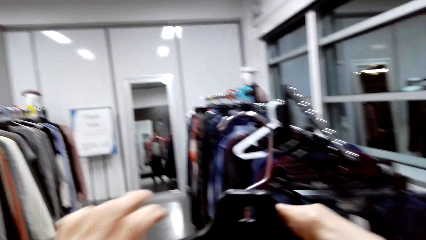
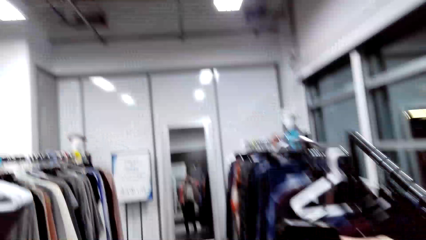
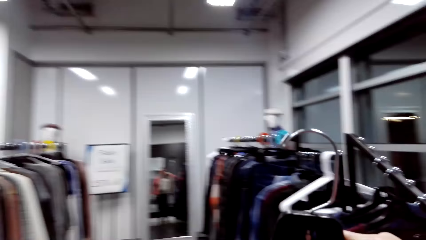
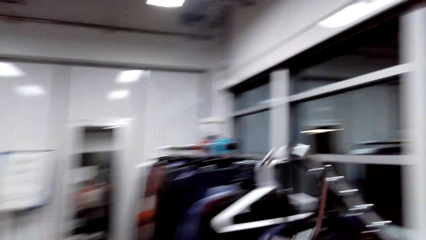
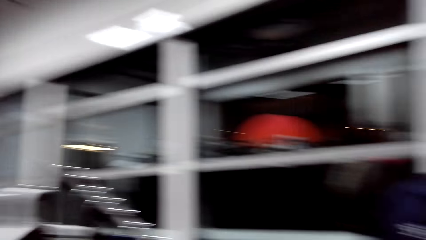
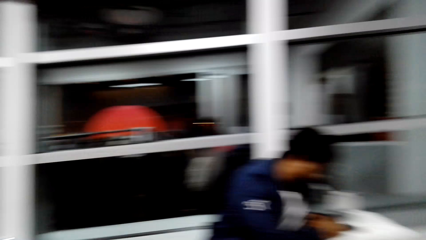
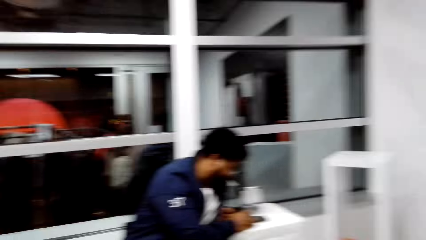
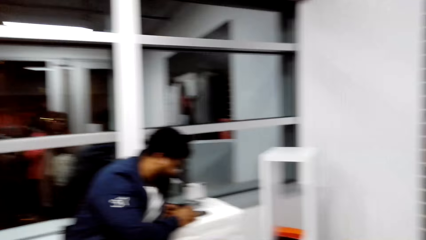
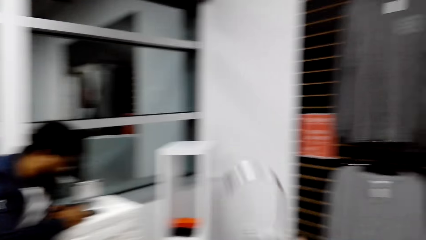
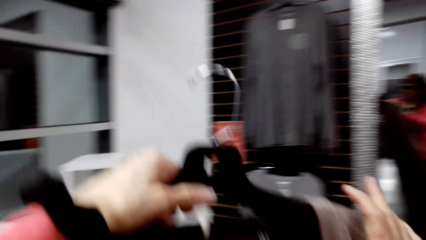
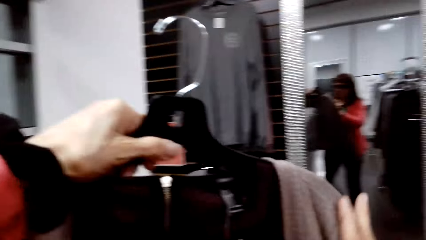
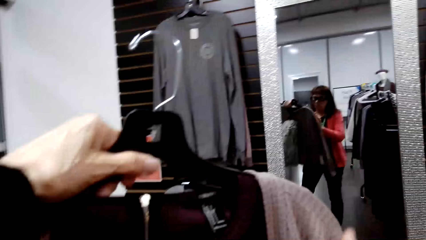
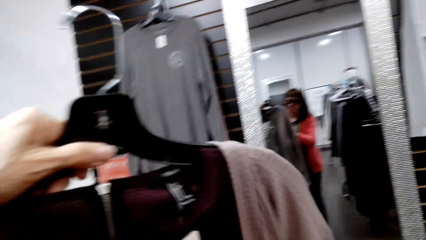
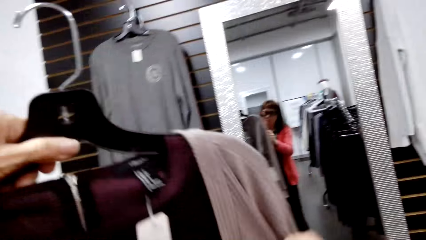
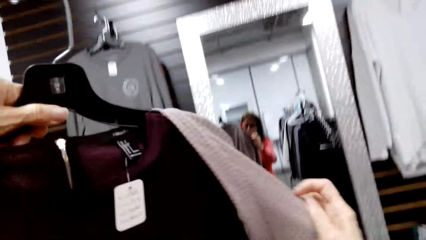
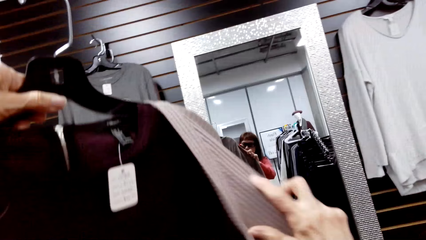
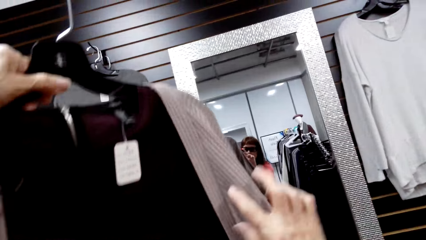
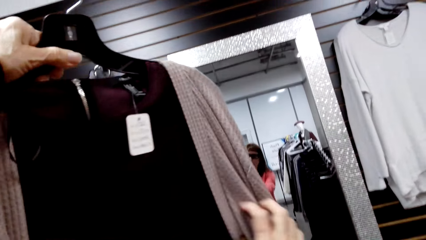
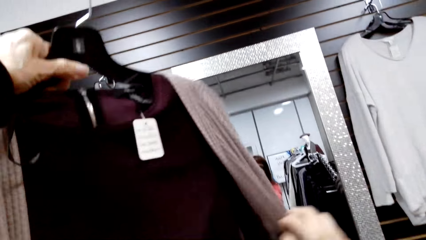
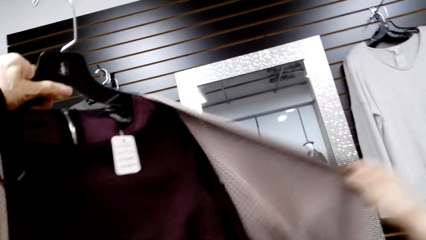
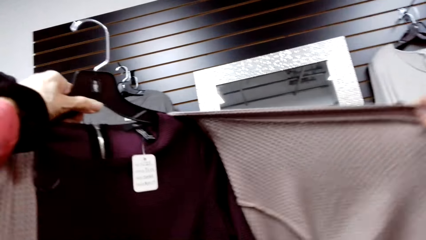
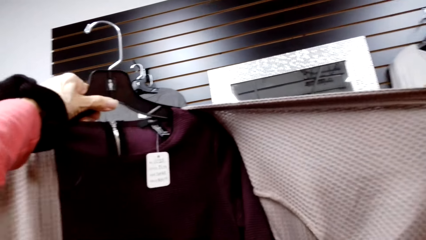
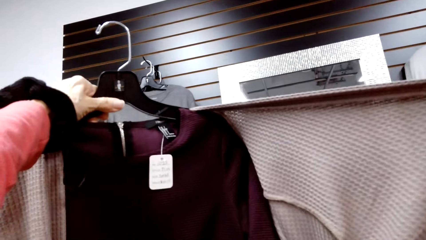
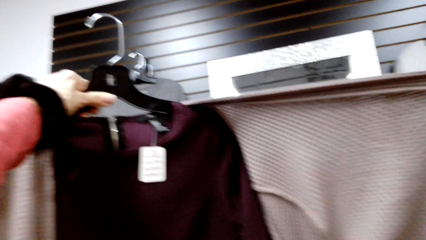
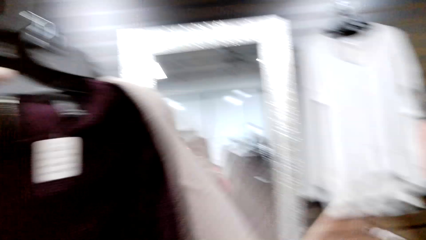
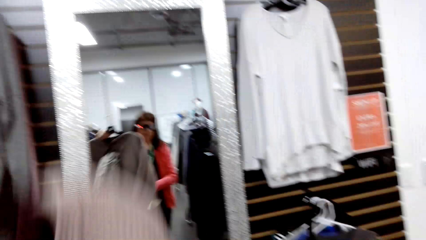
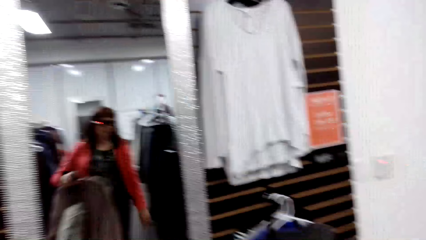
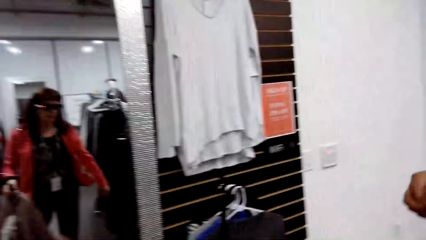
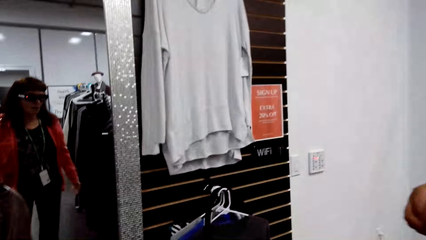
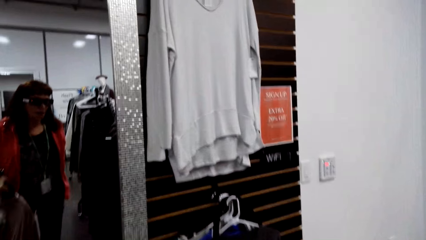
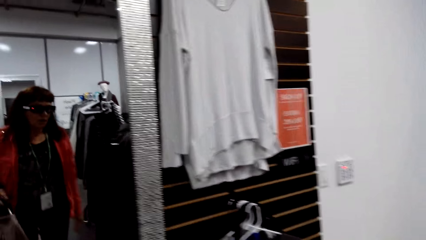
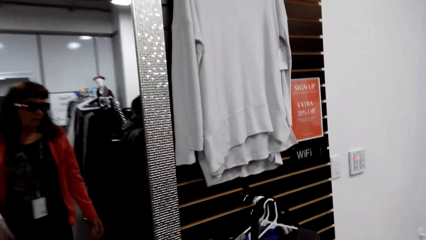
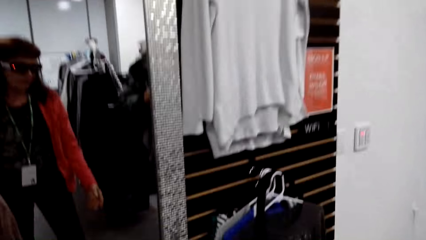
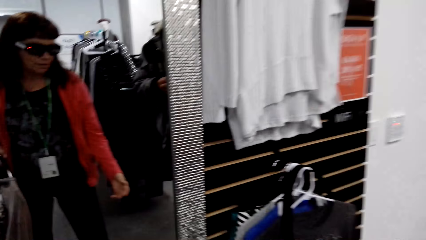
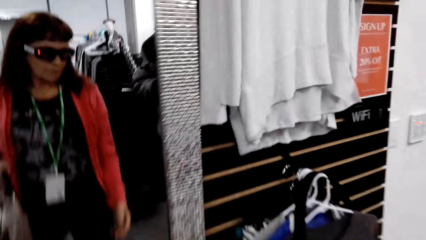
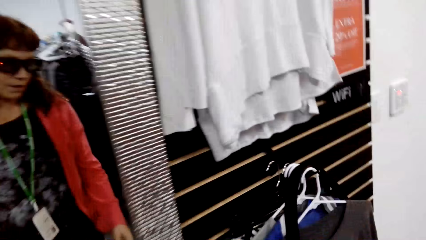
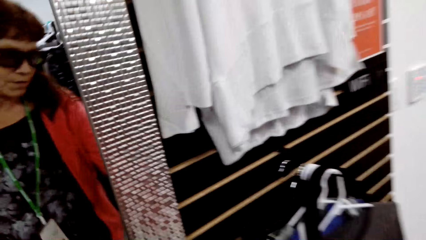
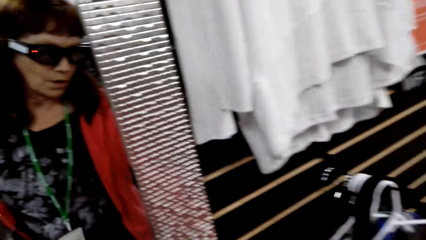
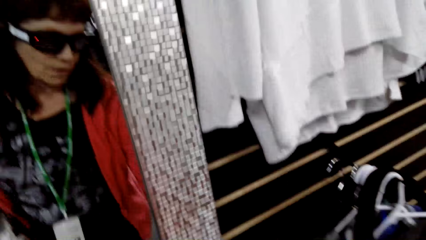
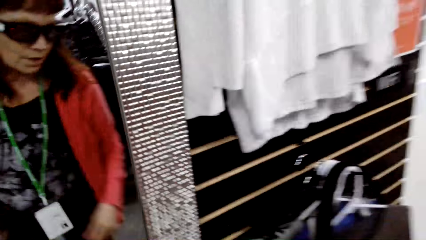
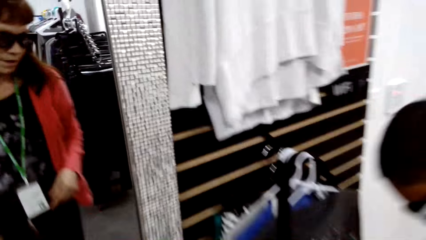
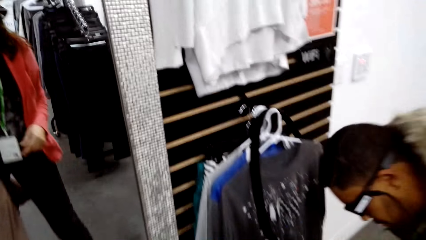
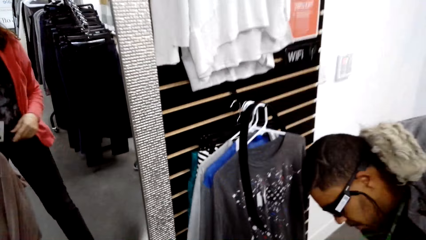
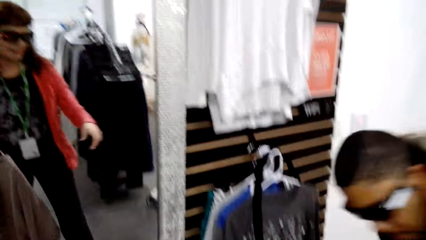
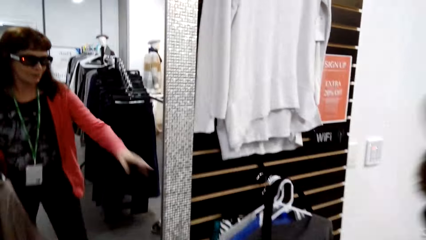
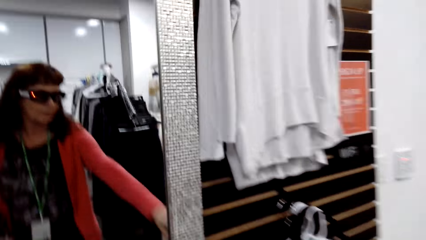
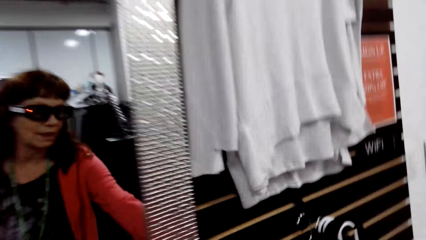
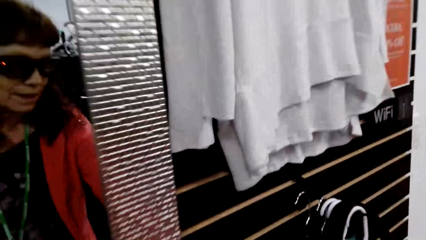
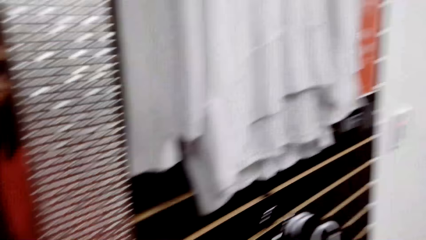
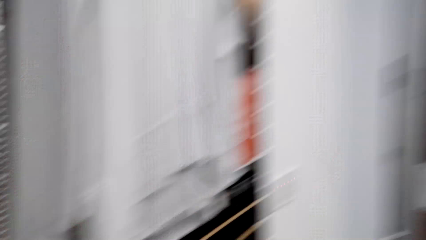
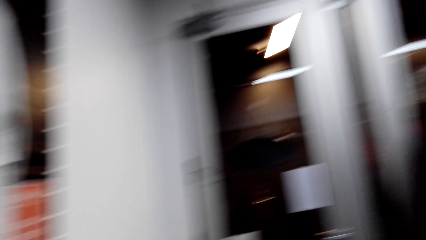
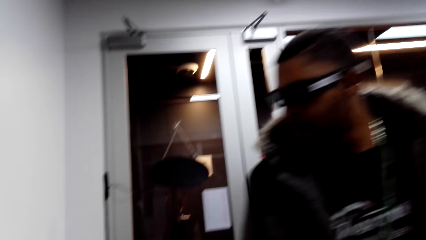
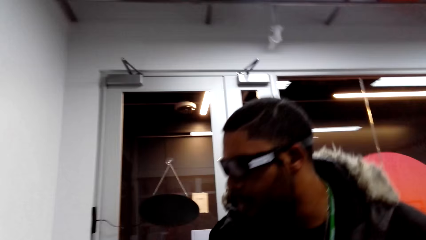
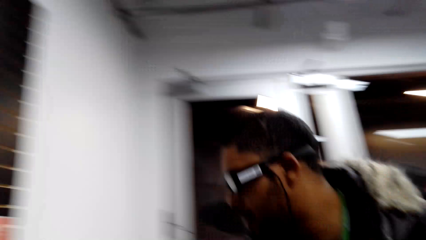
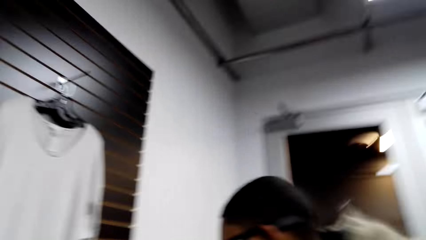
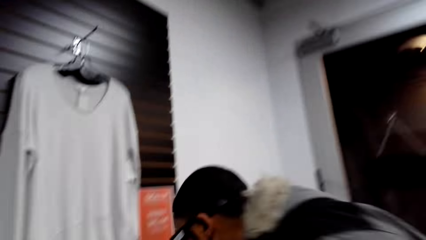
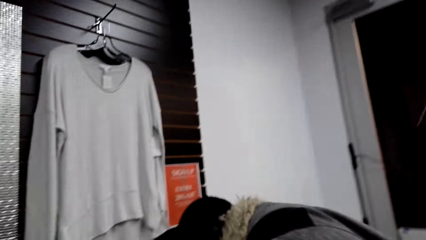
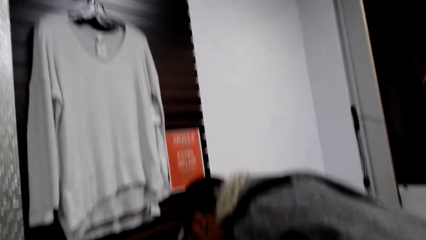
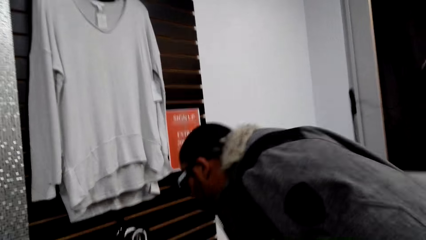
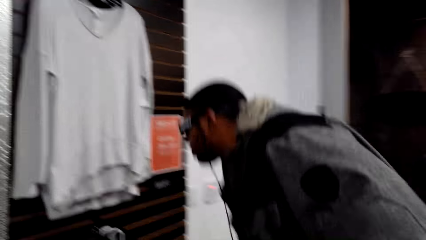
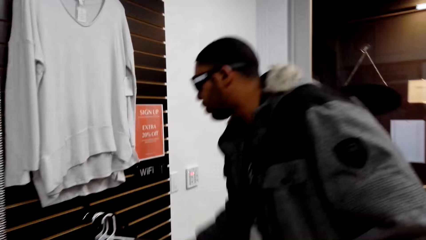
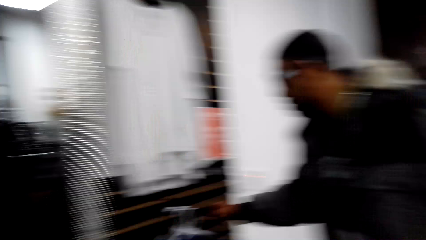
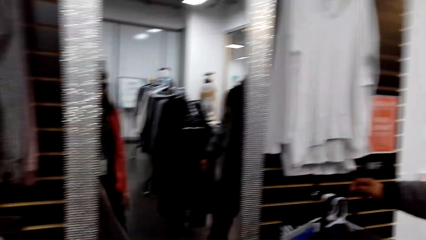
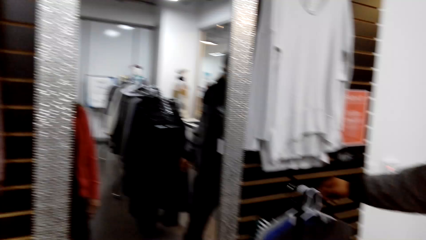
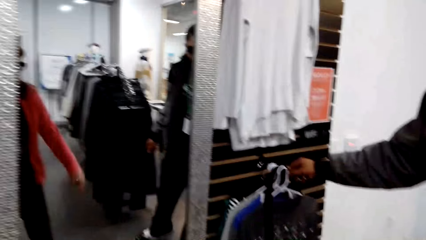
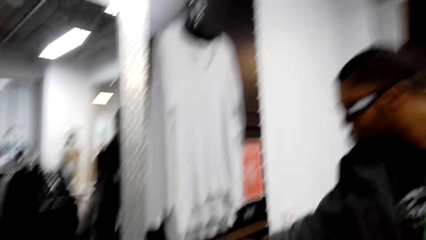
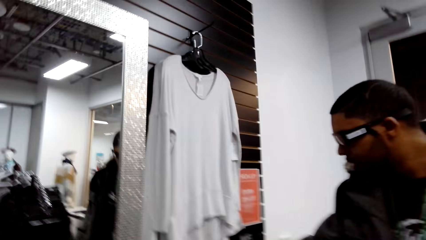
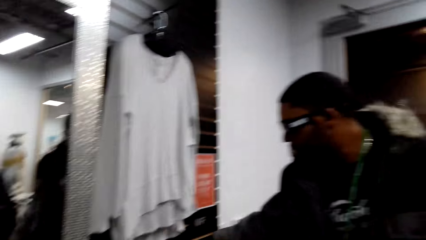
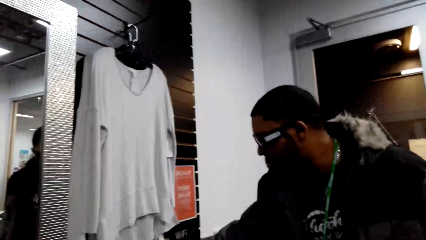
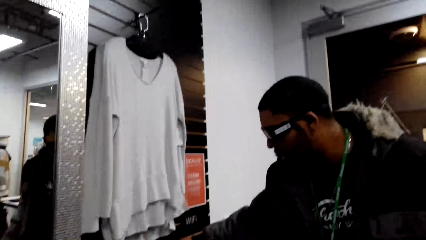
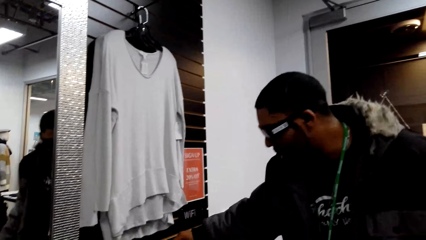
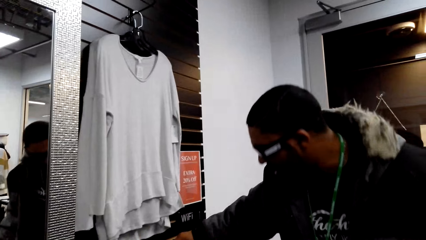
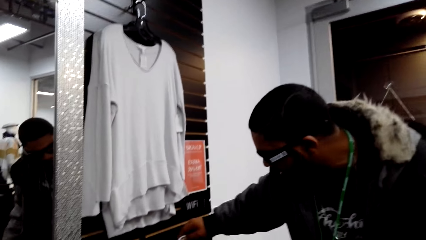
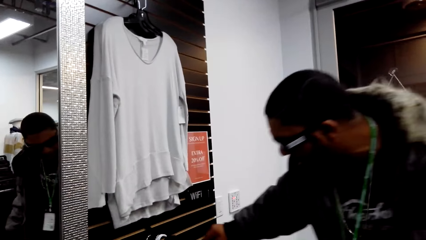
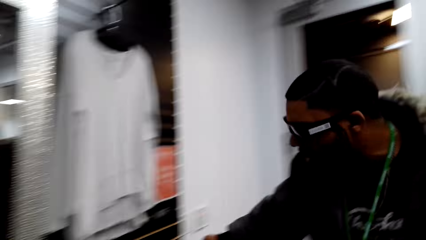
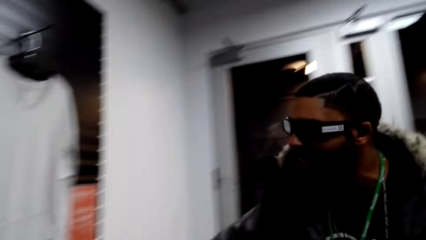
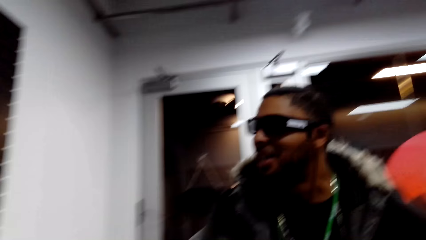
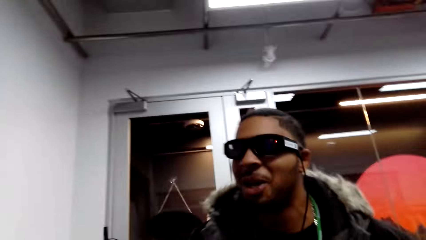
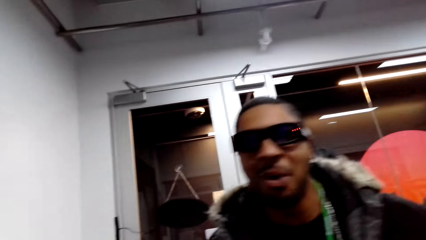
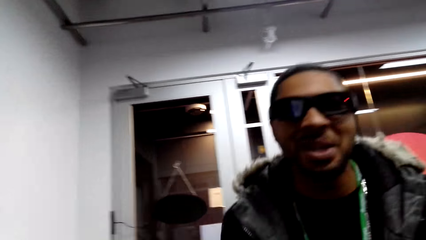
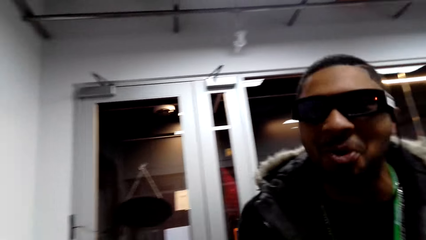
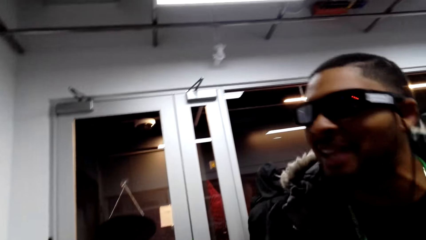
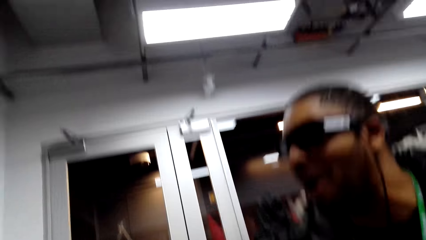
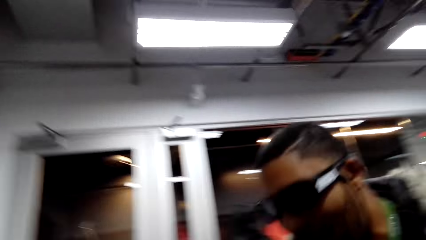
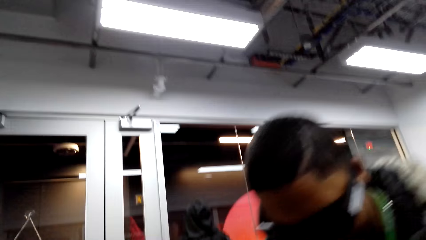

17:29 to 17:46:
The camera wearer turns around. They hold up the cloth to look at it. They stretch the cardigan. They talk with a man.
